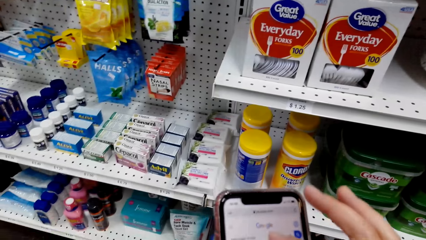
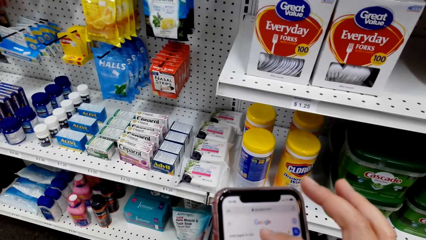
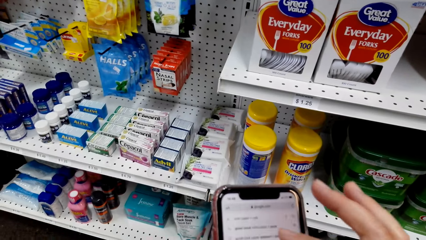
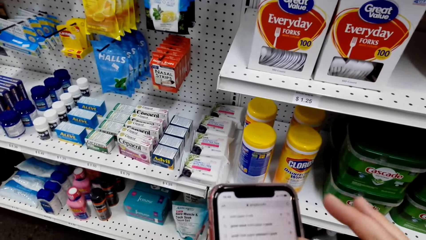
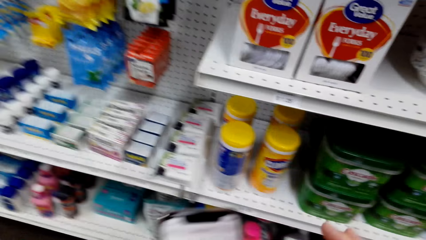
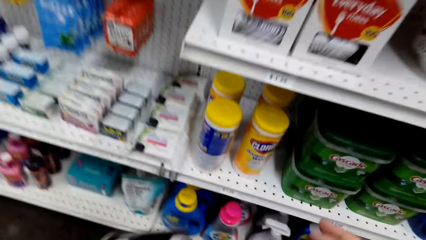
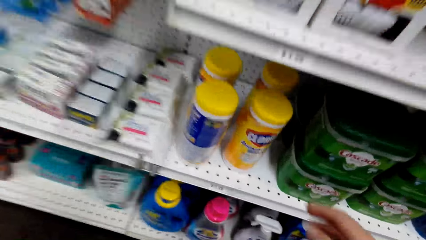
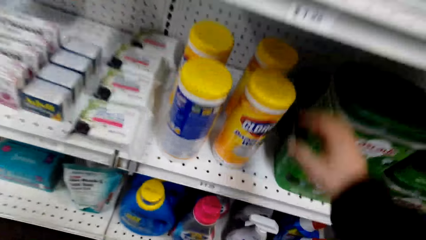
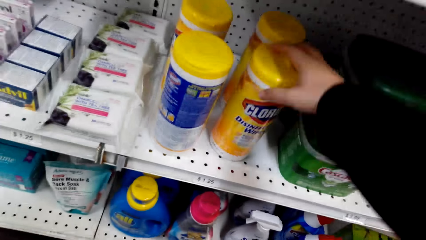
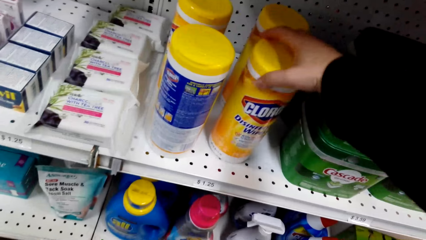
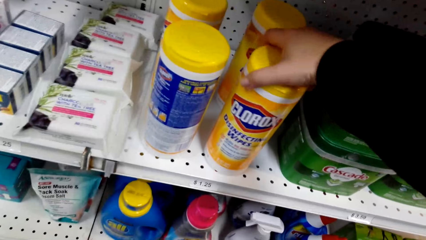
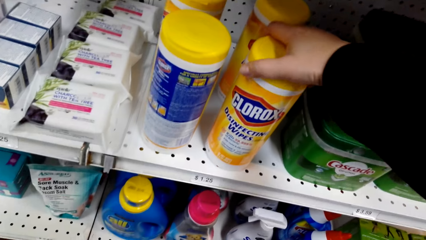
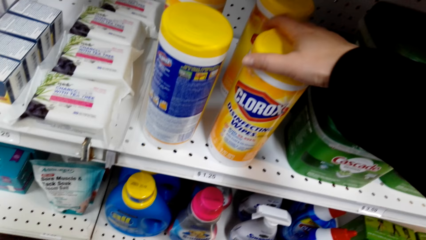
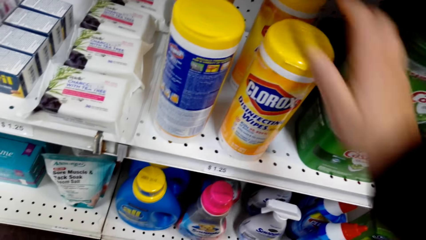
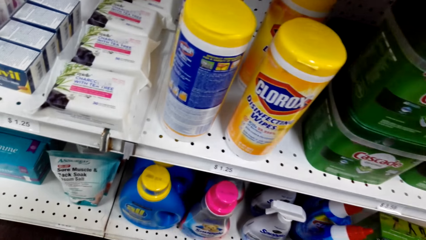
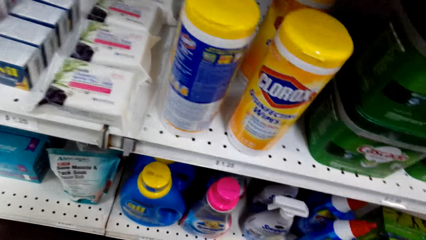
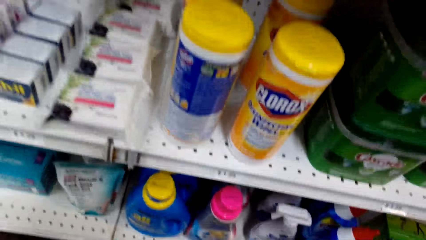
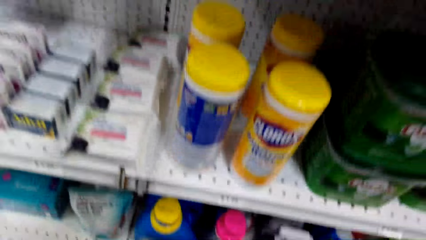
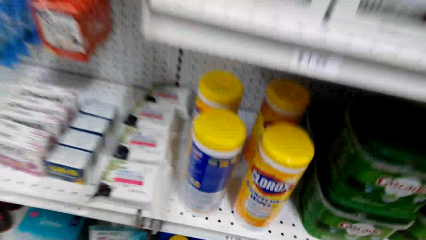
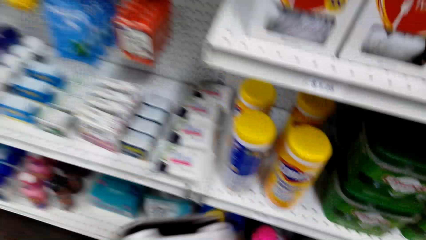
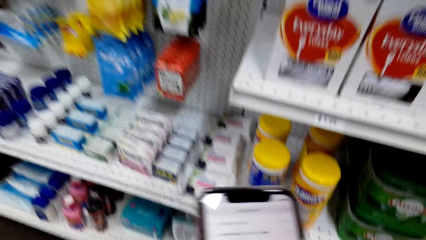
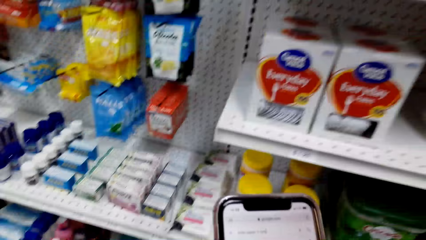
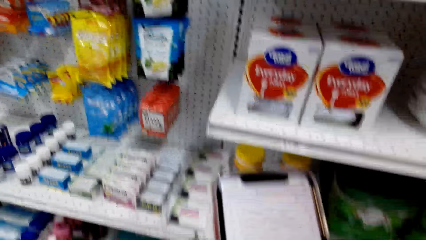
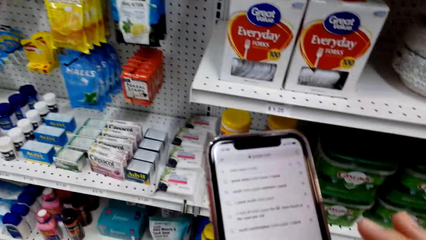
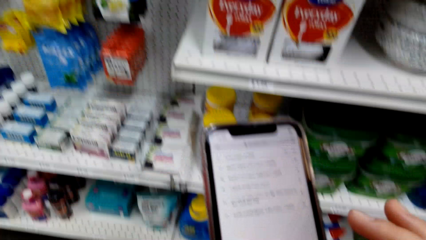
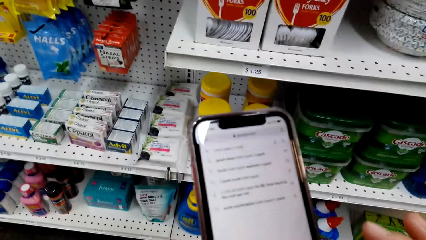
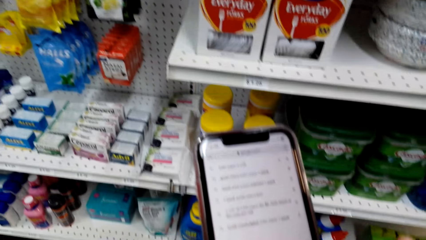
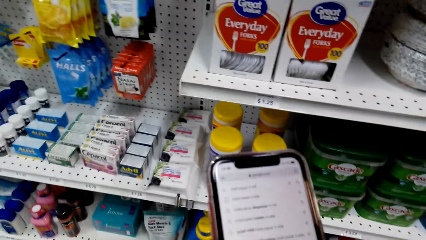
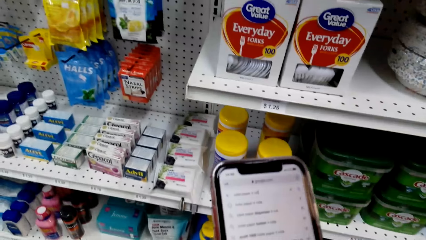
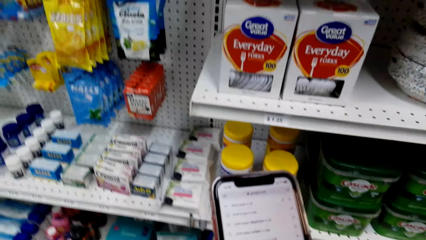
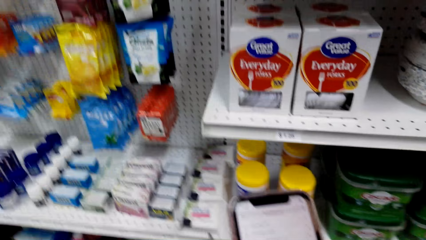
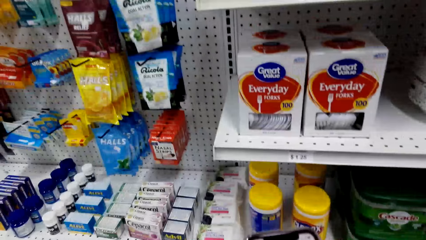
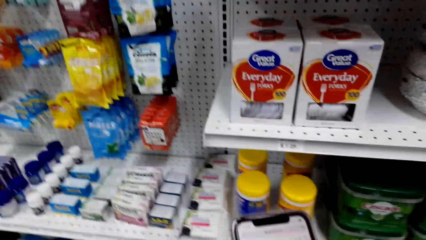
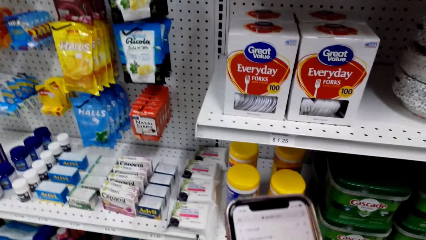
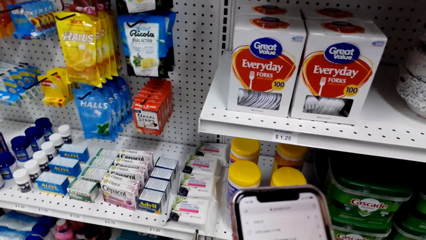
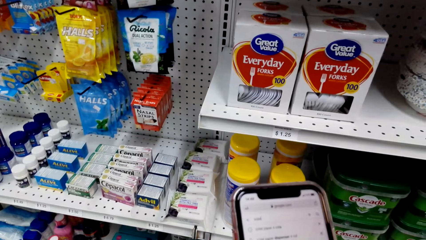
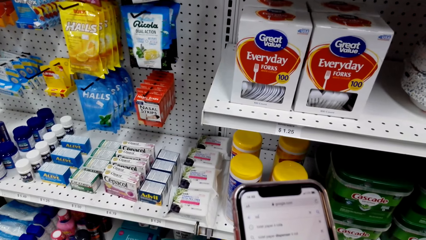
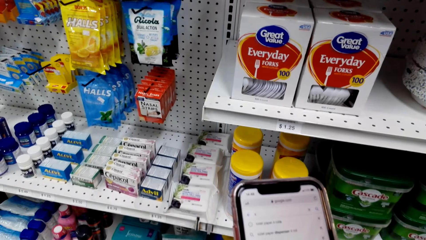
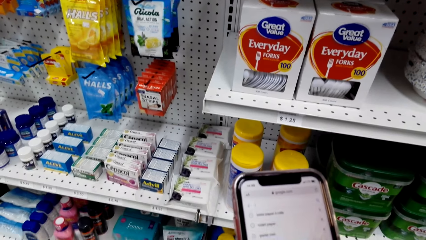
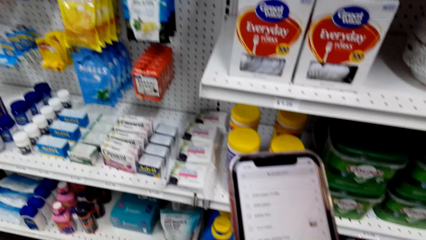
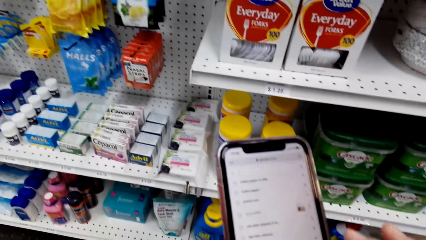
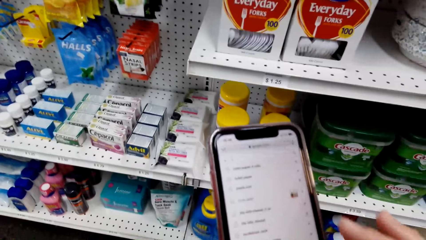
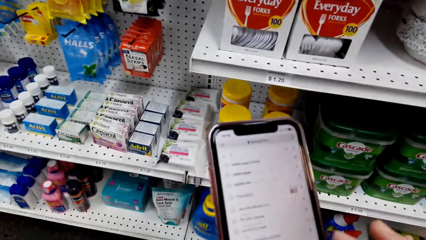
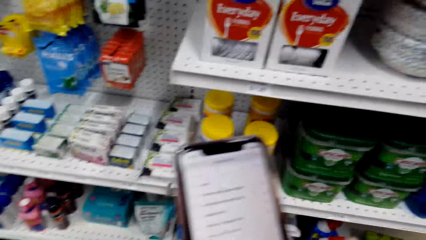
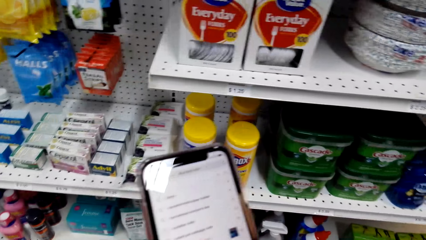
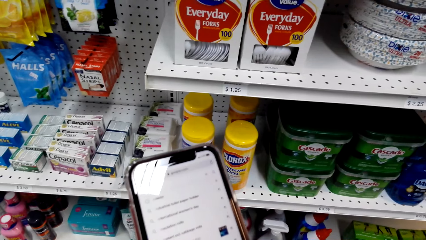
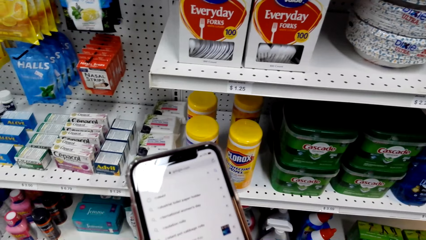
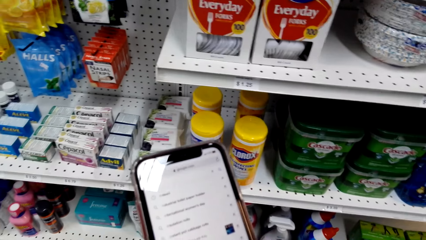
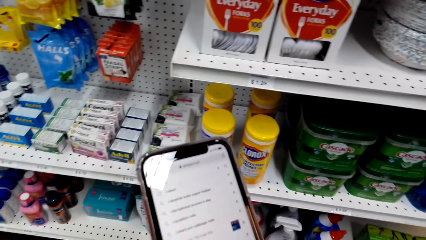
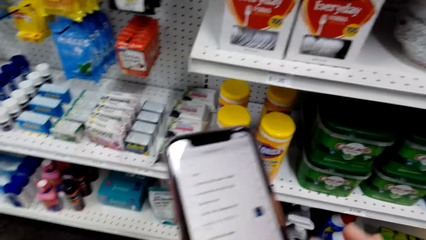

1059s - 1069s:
The camera wearer touches the disinfectant. They operate the phone.

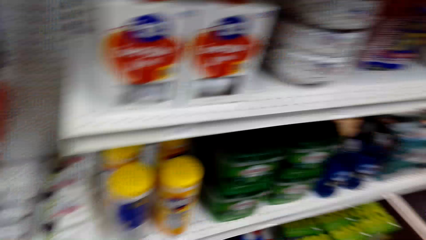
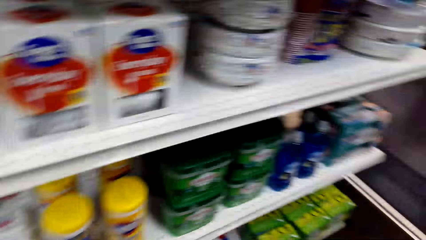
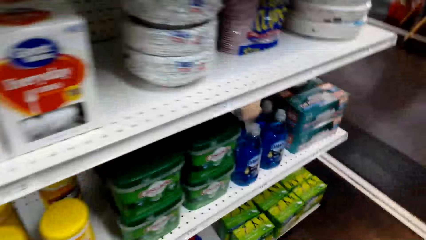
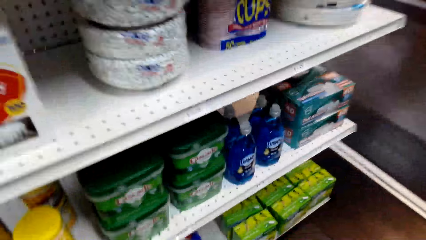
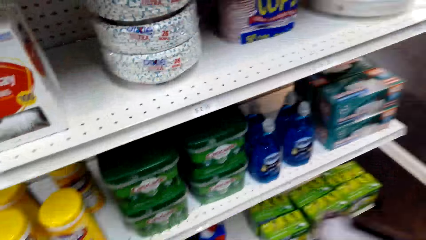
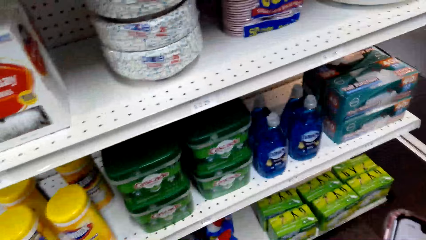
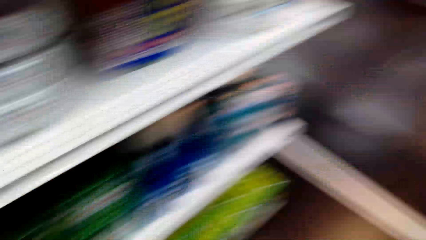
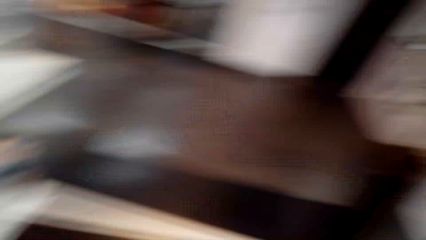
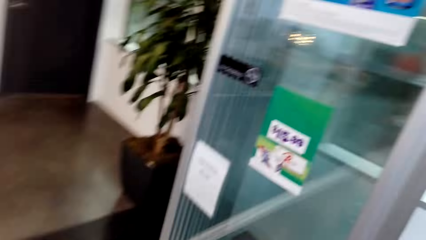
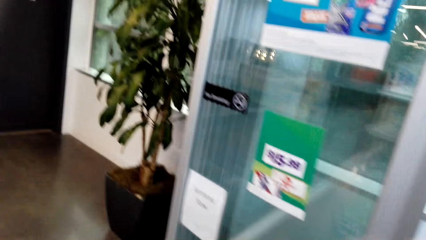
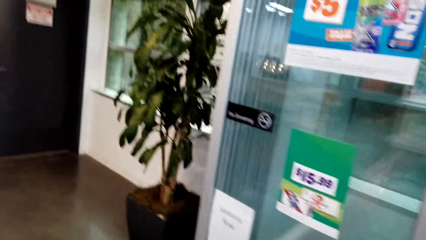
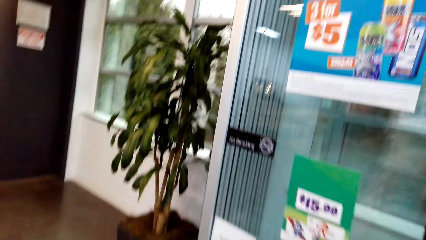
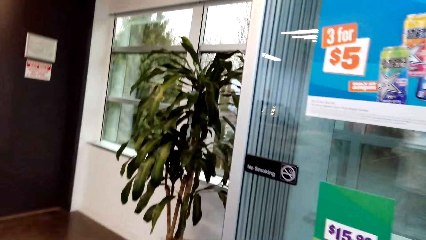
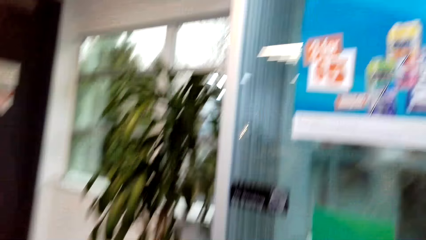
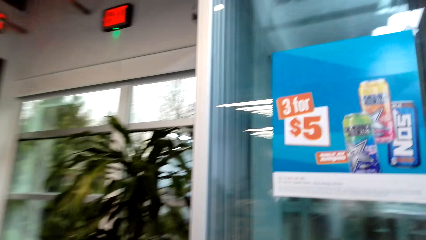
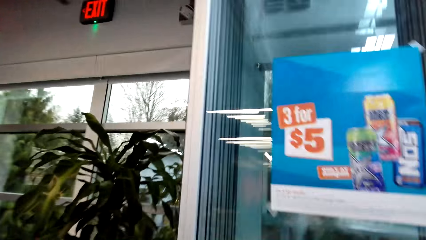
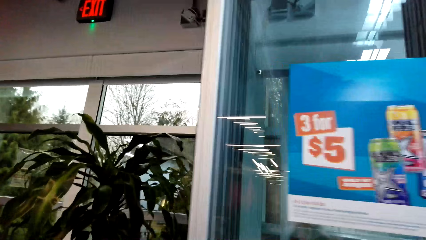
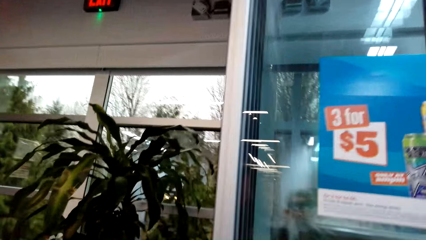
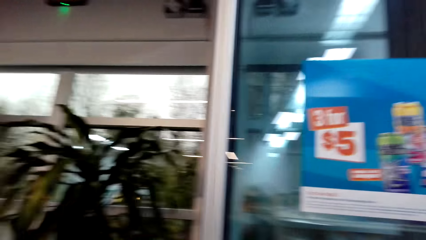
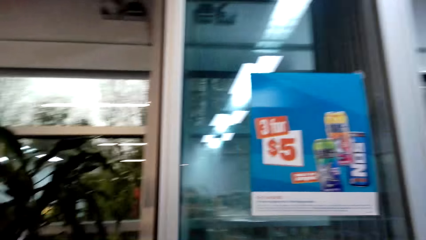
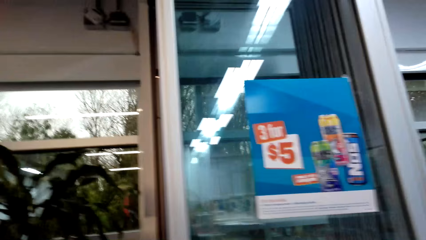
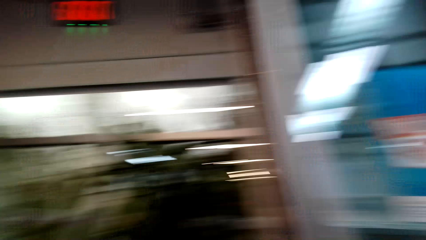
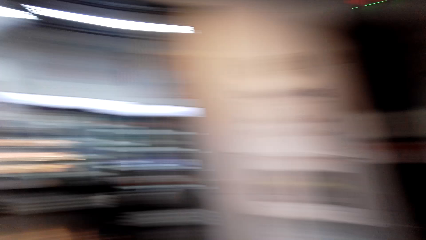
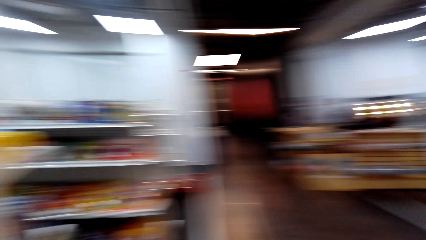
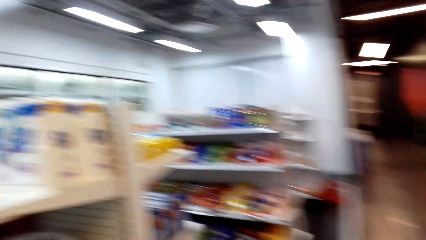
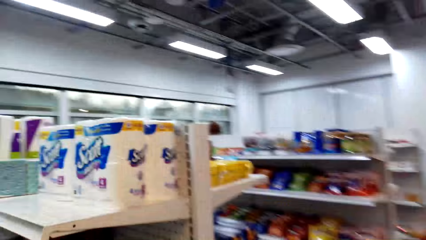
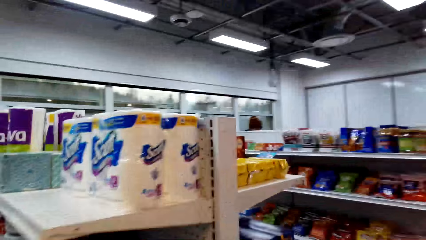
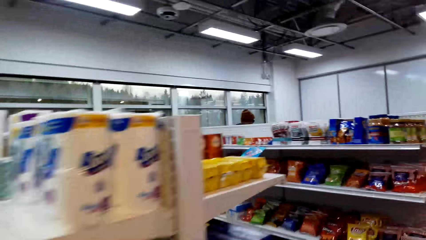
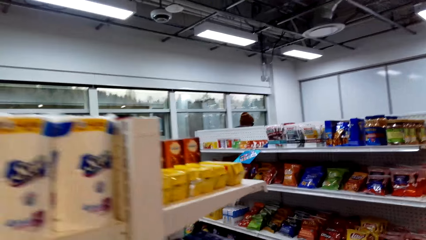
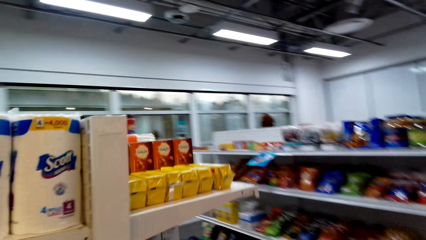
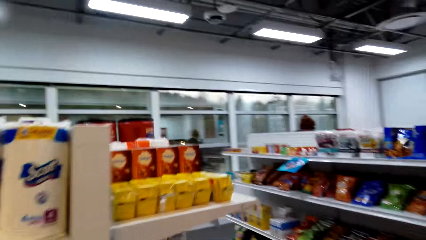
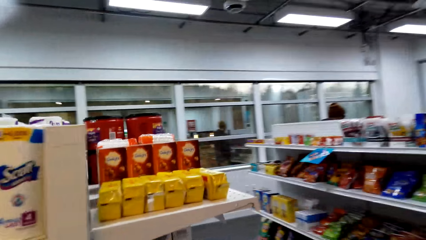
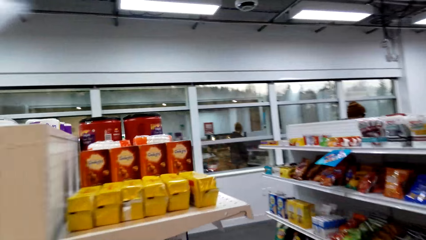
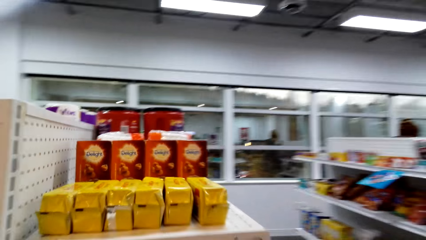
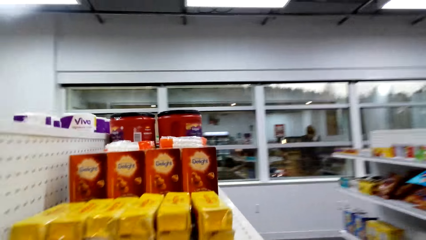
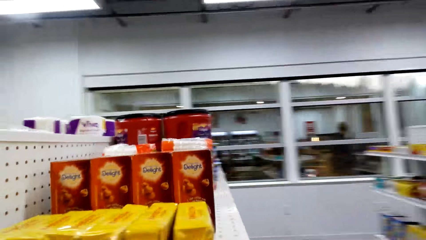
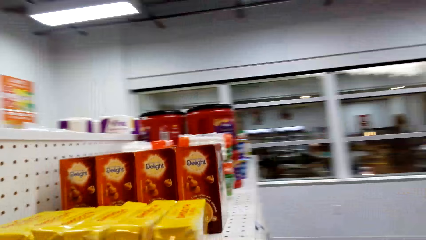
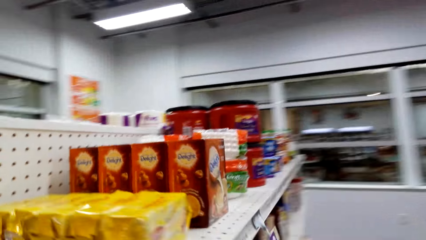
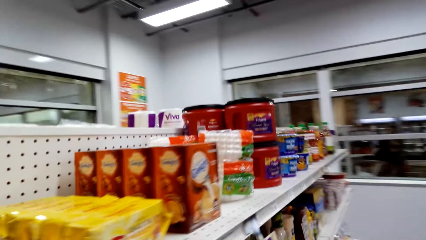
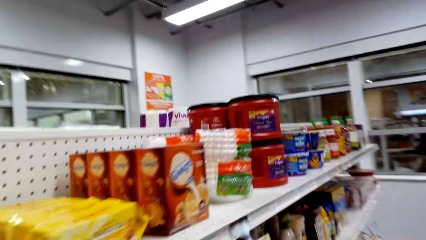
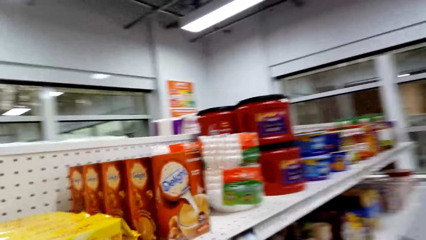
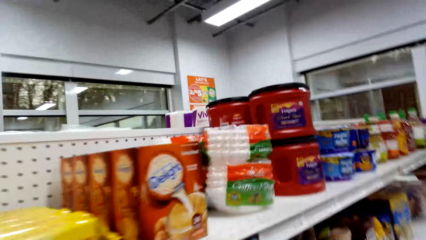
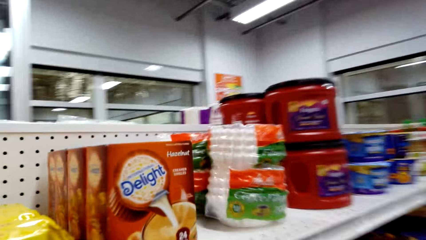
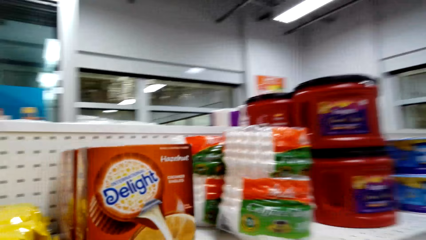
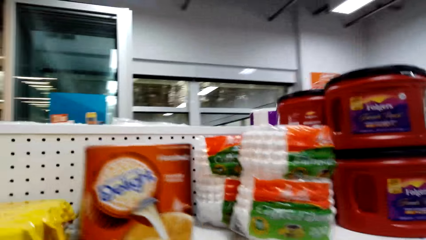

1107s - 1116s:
The camera wearer walks around. They watch the background.
